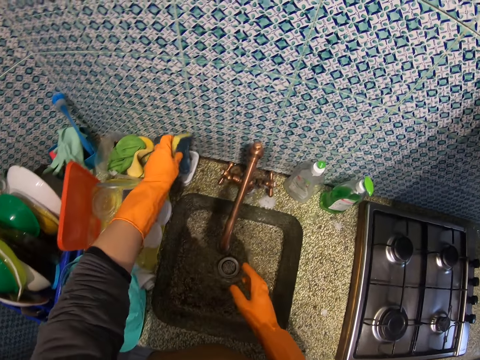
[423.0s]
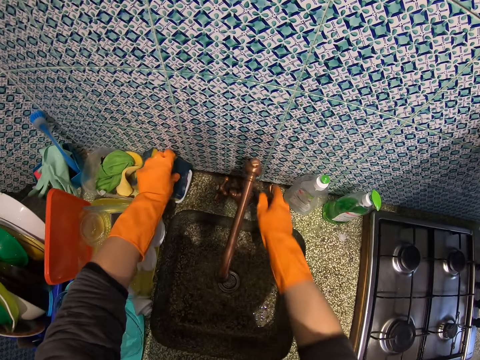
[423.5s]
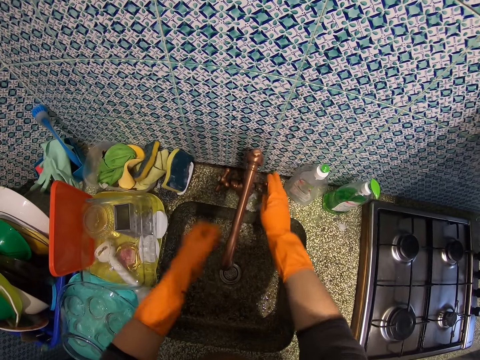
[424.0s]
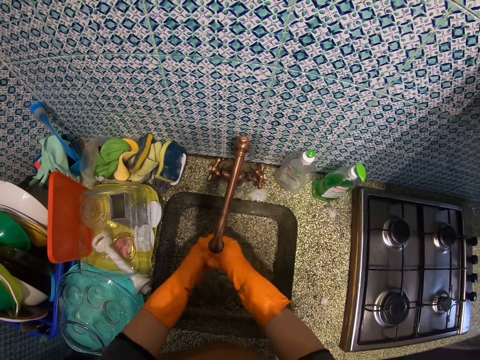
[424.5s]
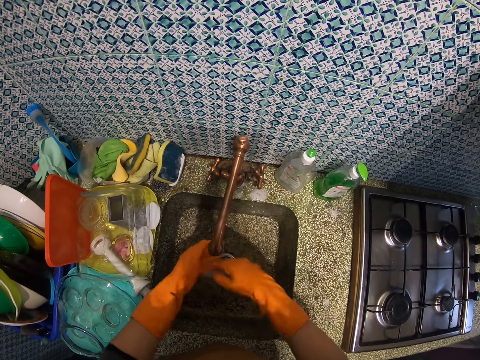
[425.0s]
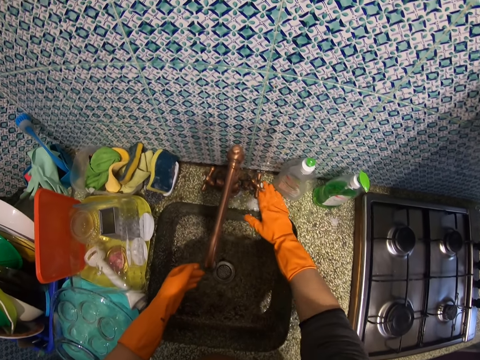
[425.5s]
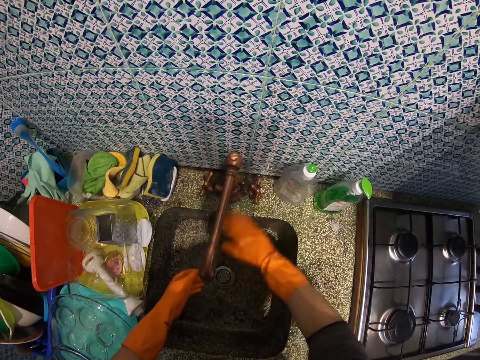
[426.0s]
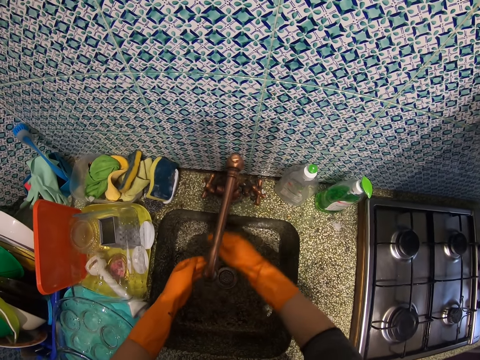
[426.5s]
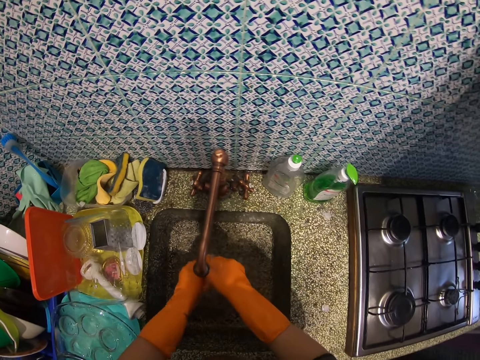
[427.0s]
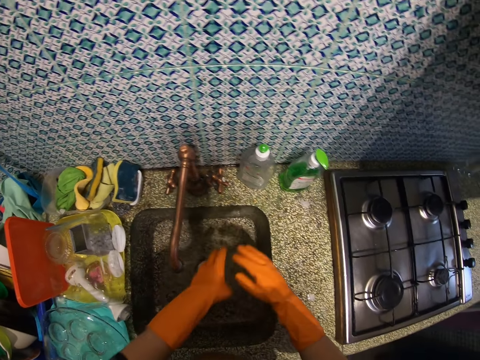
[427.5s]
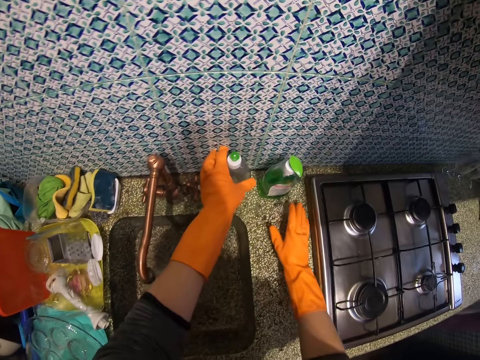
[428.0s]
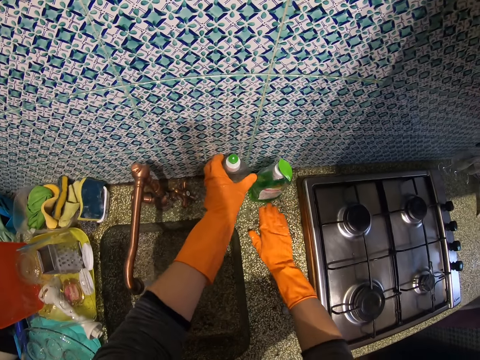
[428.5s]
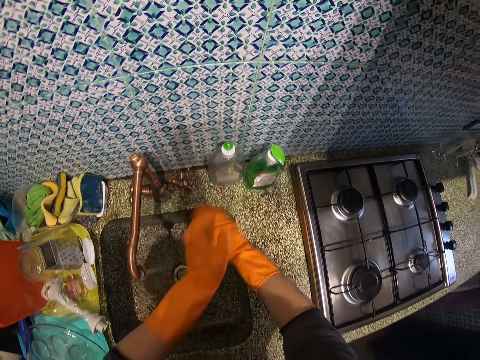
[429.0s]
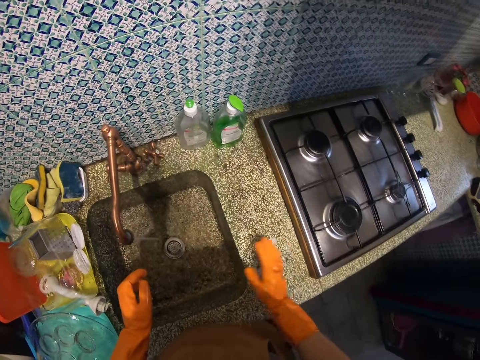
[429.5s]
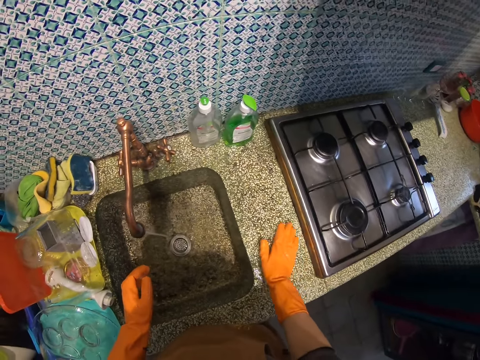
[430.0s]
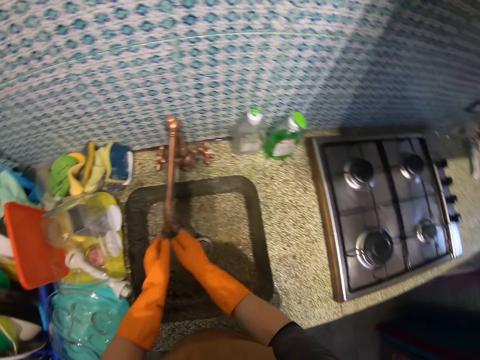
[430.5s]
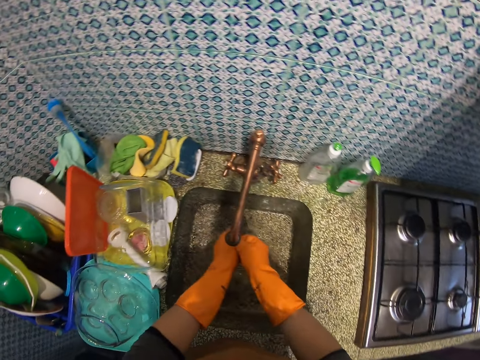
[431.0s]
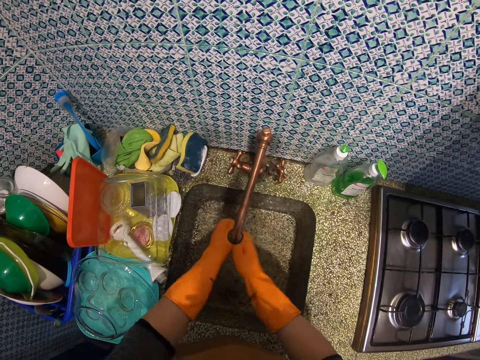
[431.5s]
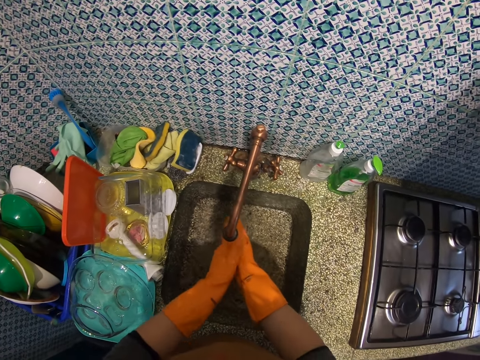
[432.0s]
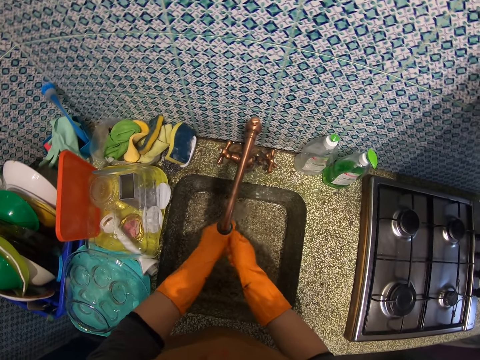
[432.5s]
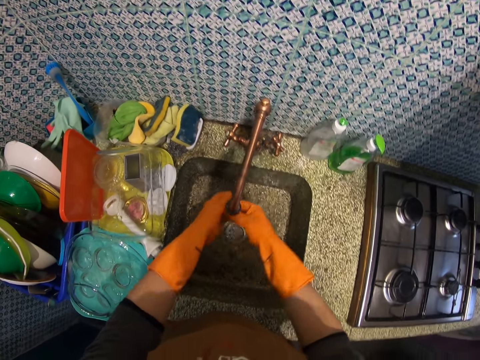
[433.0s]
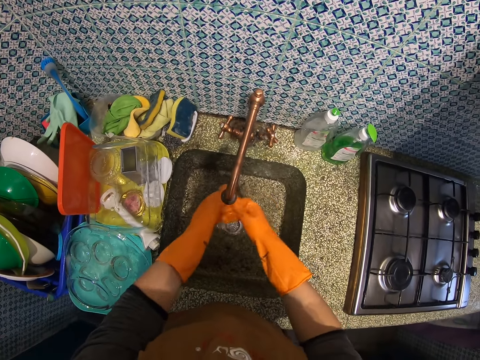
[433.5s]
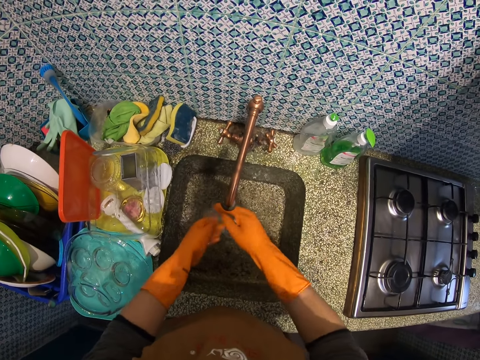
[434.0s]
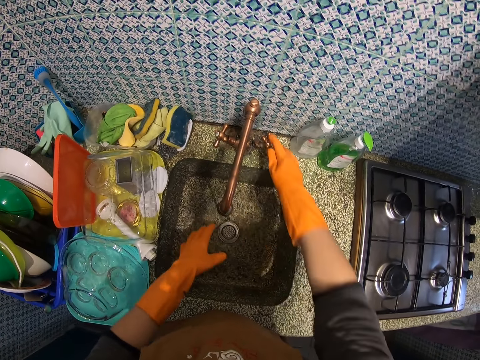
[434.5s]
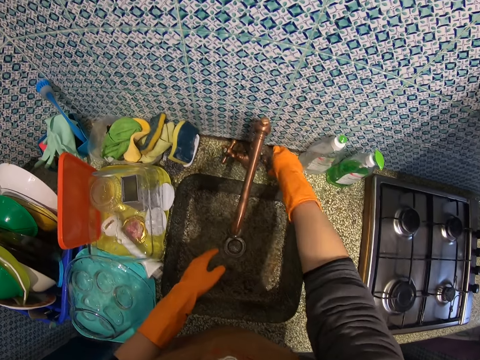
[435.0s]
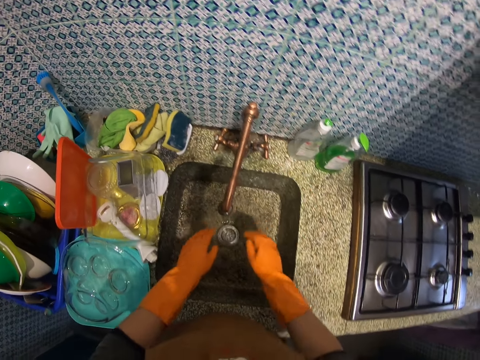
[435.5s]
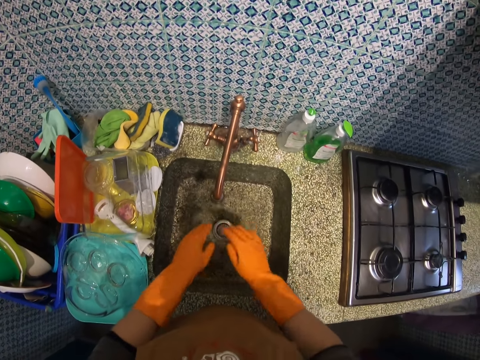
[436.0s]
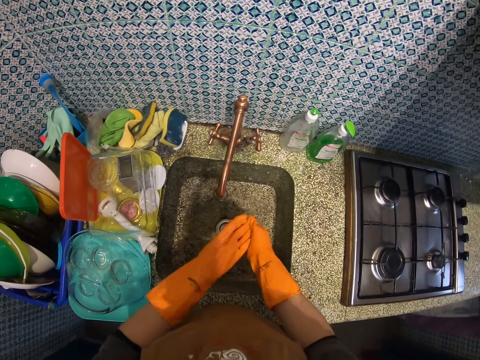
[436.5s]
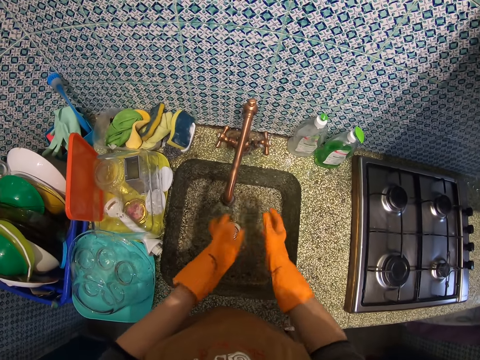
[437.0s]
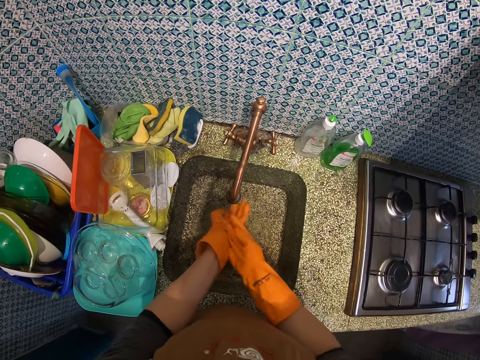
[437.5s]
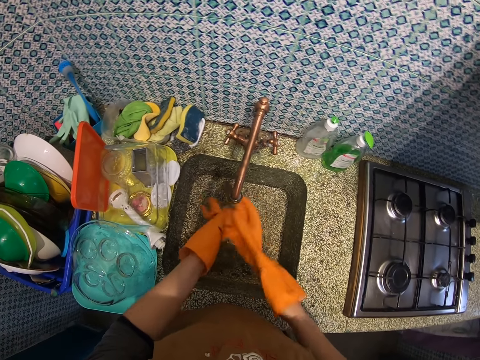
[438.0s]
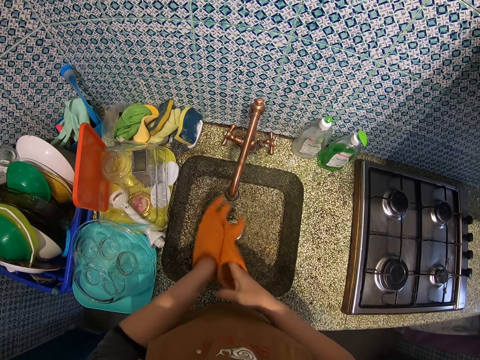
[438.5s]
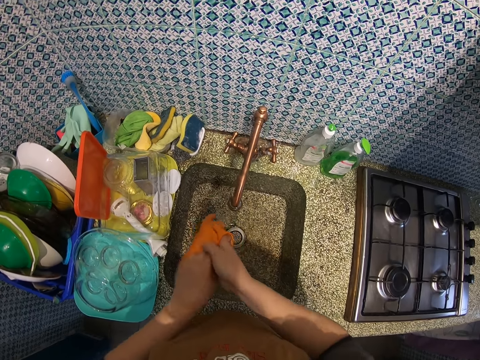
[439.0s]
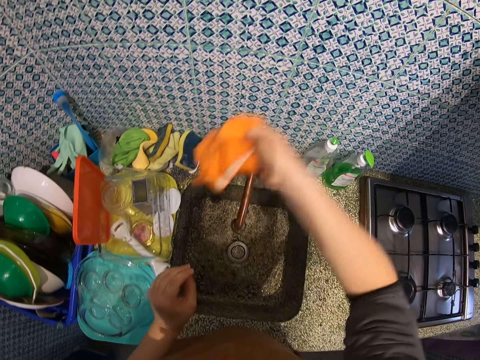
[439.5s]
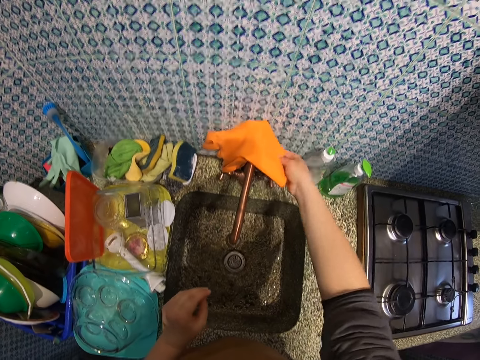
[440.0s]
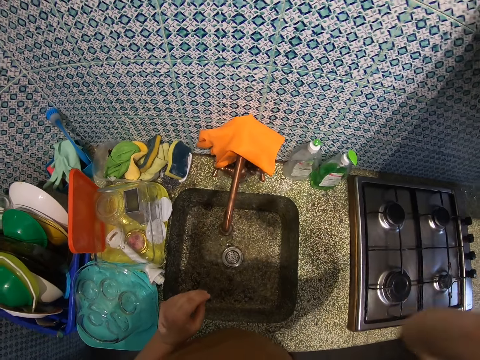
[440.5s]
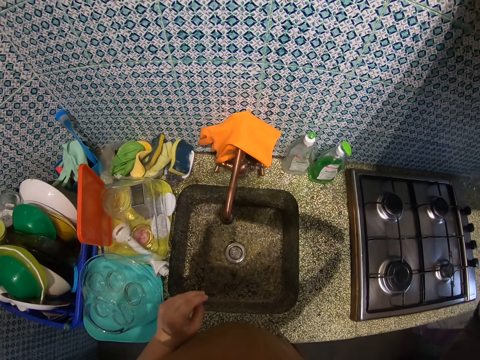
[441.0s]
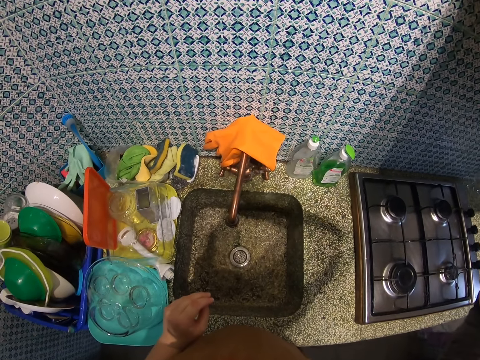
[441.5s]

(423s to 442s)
The camera wearer passes the sponge from her right hand to her left hand. She turns on the tap and drops the sponge in a white bowl on the sink. She rinses the gloves on her hands with water. She cleans the soap on the kitchen table with the glove. She rinses the gloves on her hands with water. She cleans the soap on the kitchen table with the glove. She adjusts the soap bottle on the kitchen table with her hand. She rinses the gloves on her hands with water. She turns off the tap. She drains water from the glove. She rinses her hands. She removes the gloves on her hands. She places the gloves on top of the sink tap. She switches off the camera. She adjusts the camera.
